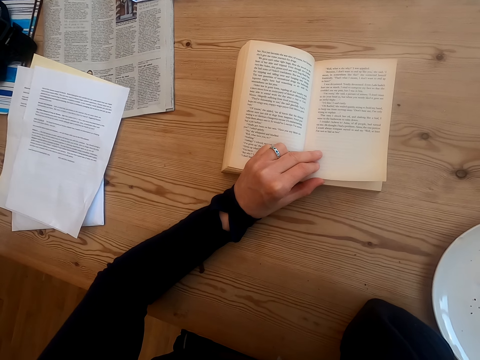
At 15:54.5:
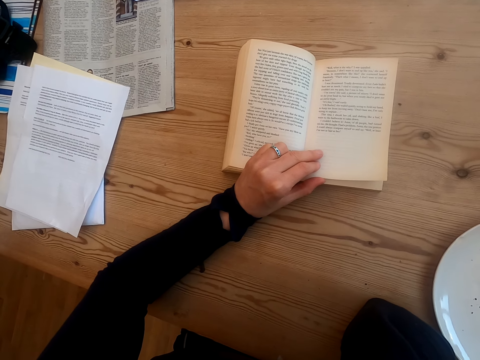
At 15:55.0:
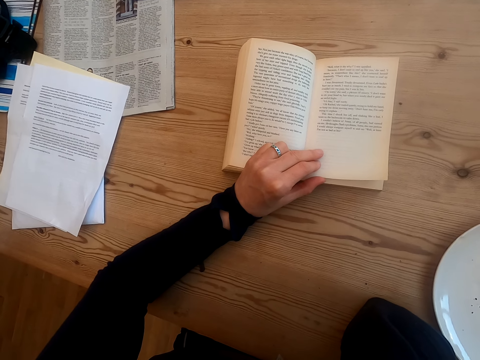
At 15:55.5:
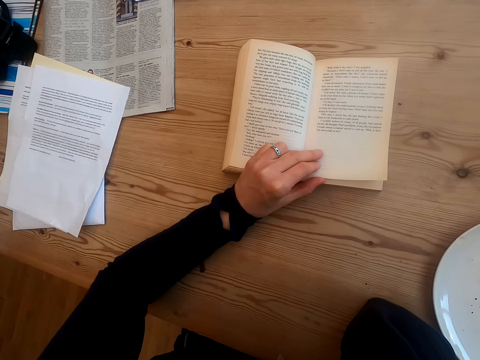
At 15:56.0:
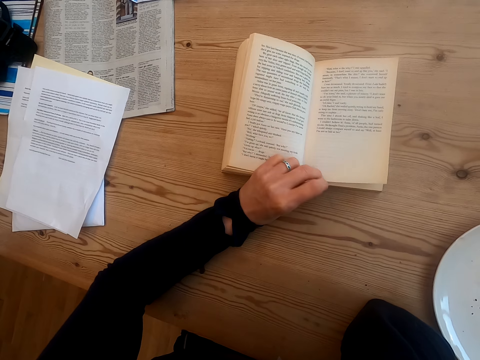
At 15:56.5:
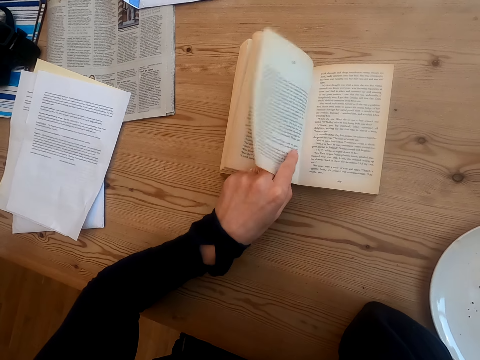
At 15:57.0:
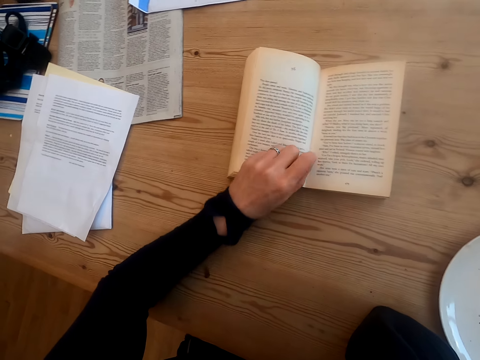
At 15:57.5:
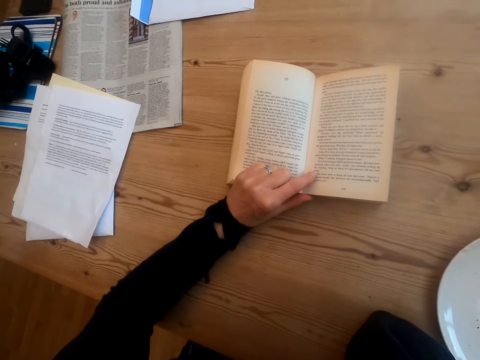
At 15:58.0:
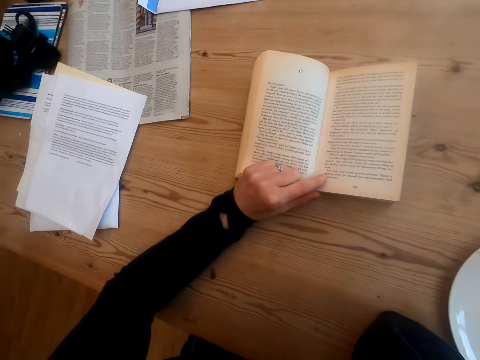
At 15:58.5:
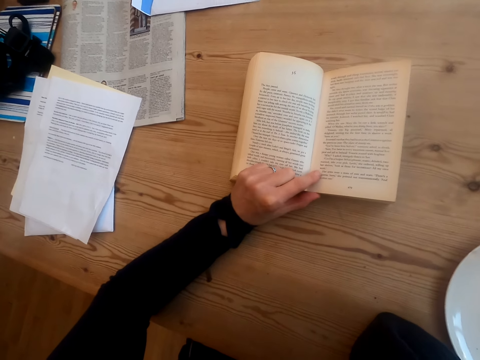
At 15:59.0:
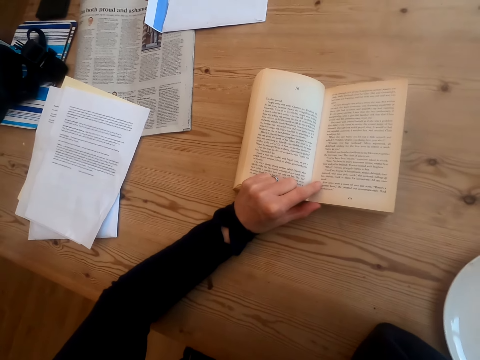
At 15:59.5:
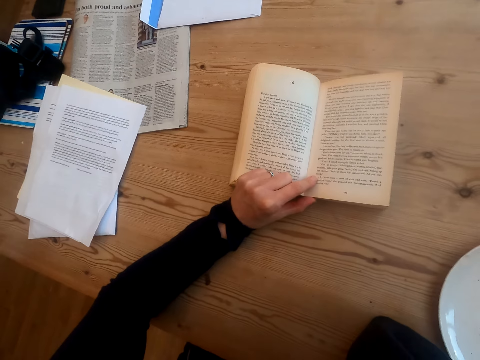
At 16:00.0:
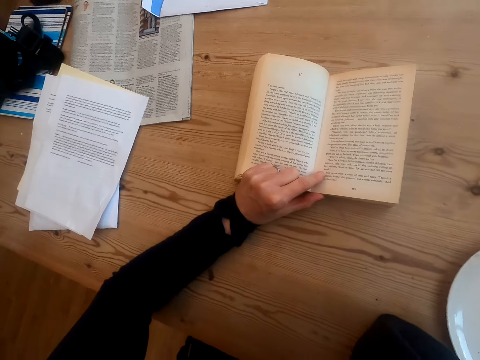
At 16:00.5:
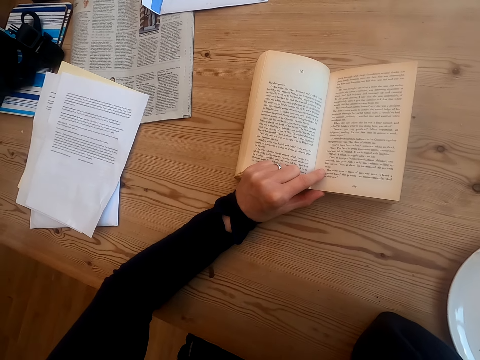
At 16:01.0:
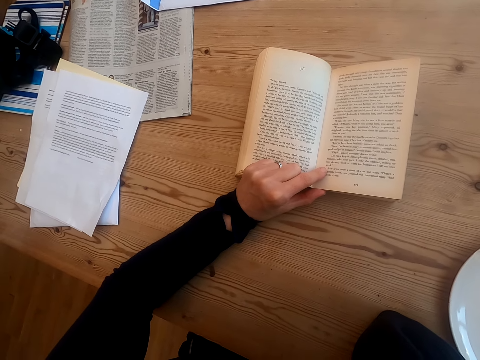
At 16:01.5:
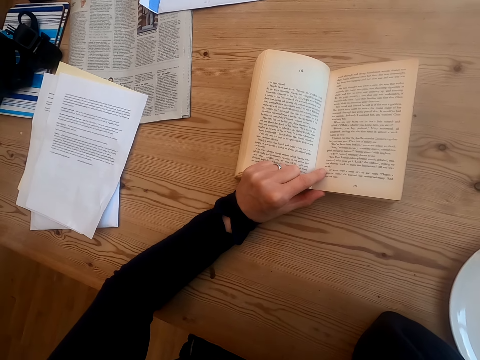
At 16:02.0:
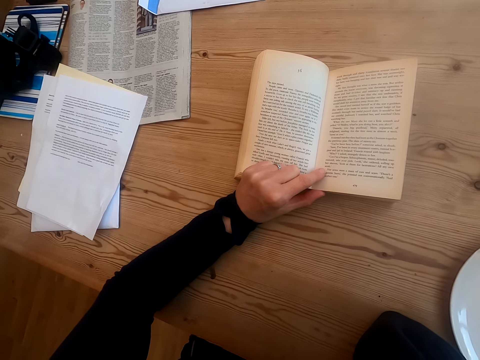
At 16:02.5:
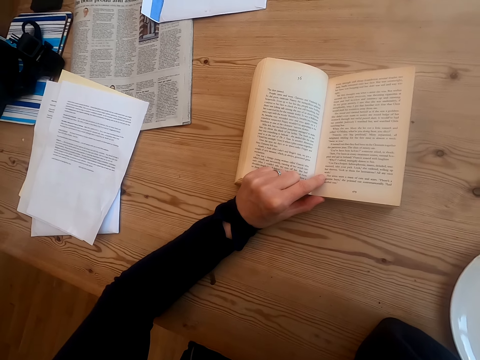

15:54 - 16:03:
The camera wearer turns a book page. They read a book.

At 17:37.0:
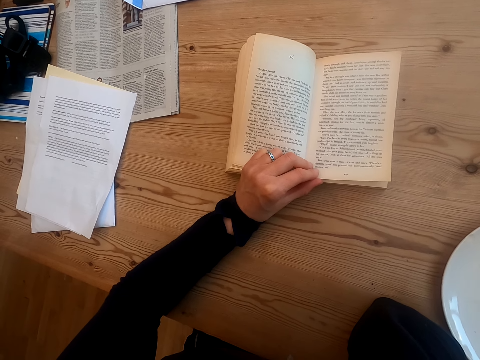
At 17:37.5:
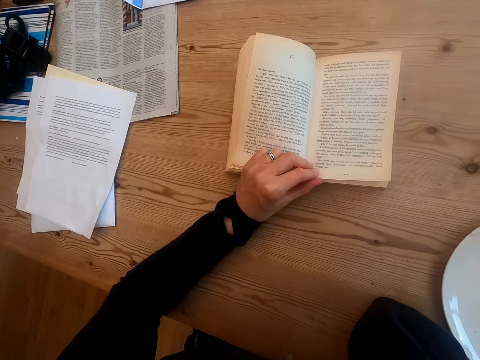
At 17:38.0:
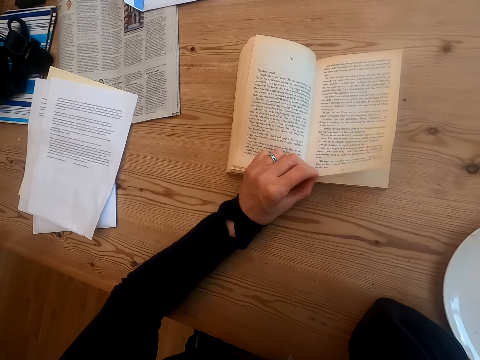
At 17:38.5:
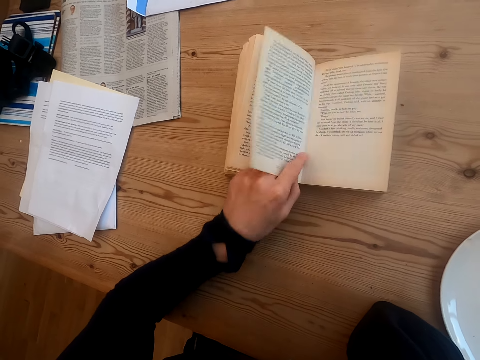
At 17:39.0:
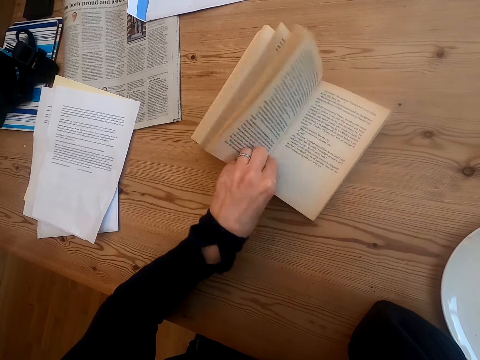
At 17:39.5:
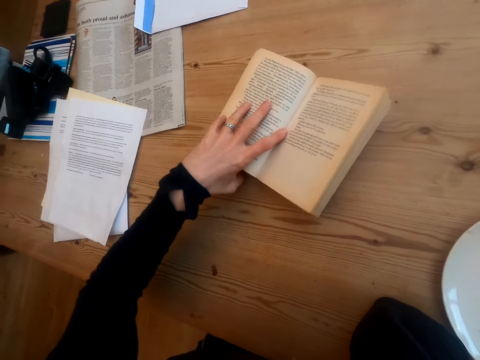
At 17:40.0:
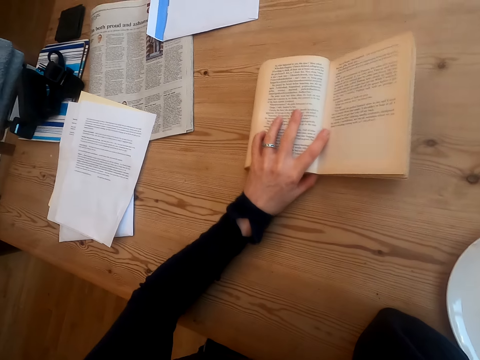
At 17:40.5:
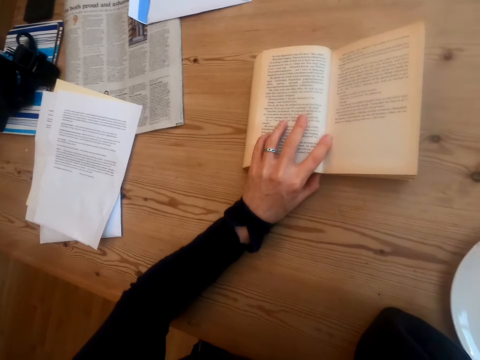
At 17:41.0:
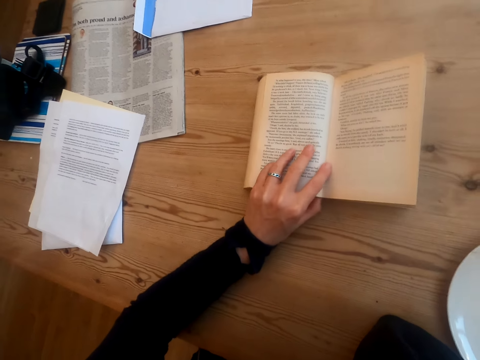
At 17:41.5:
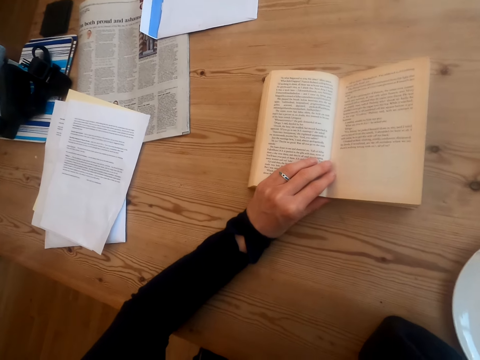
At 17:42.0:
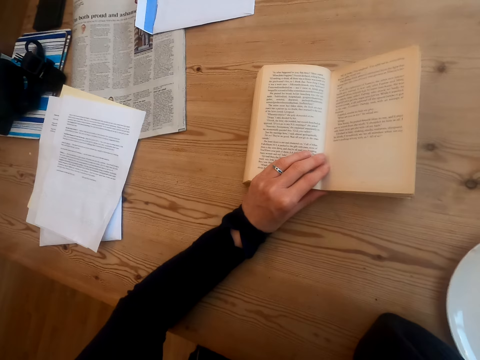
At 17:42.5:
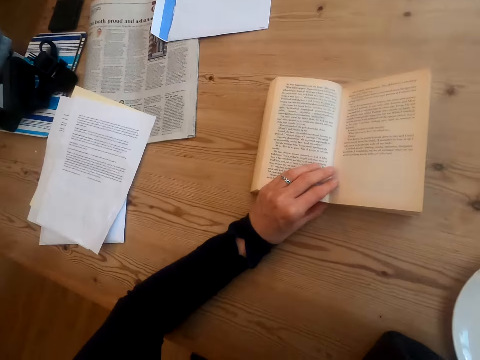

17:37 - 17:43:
The camera wearer turns a book page. They move the book on the table. They read the book.
